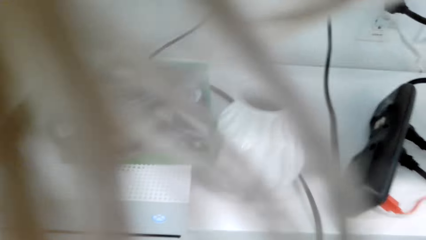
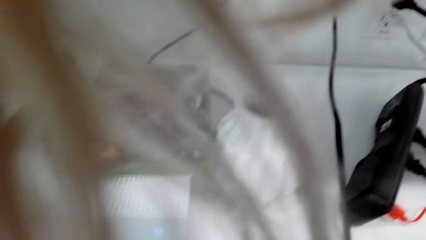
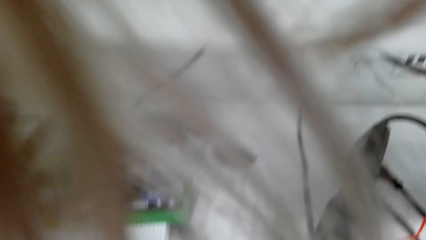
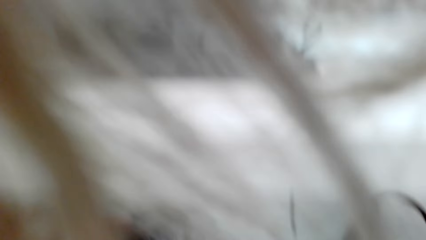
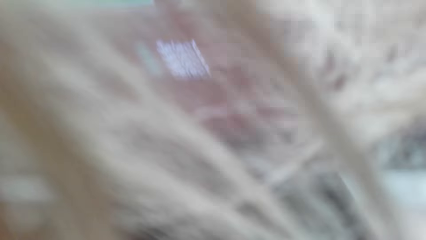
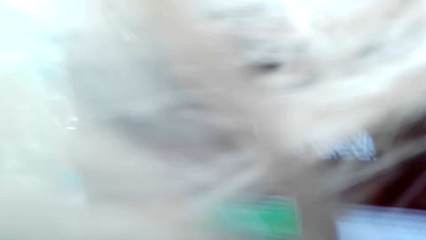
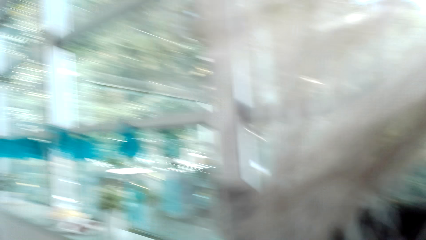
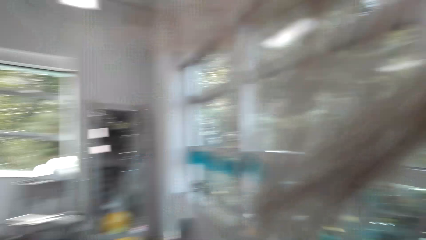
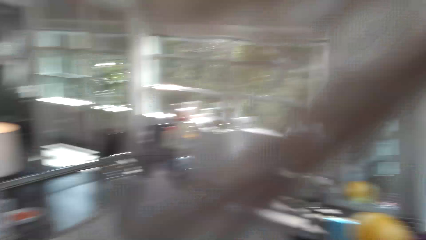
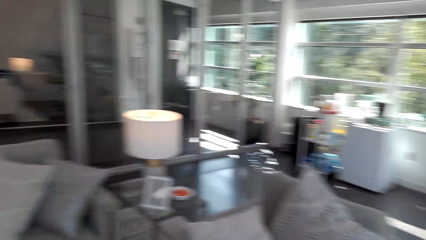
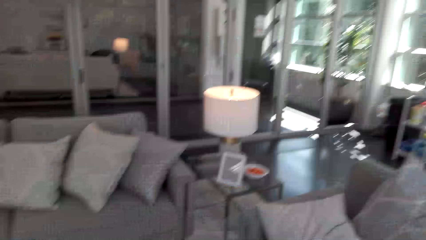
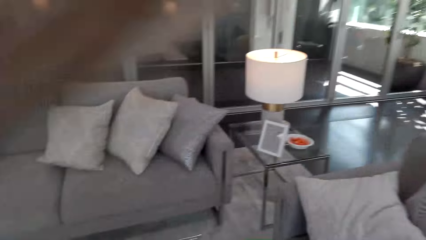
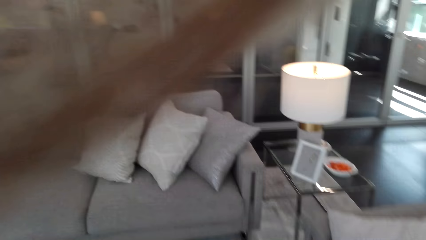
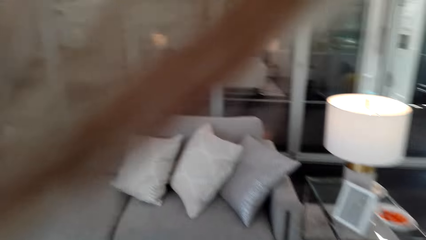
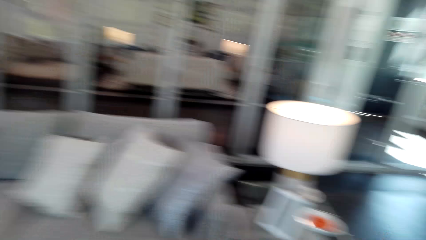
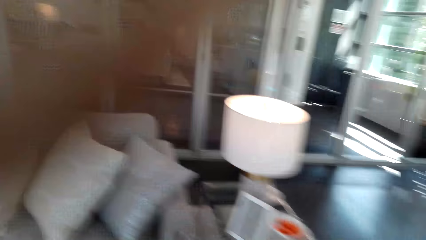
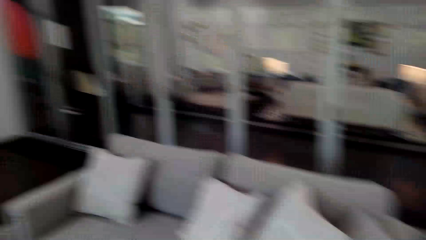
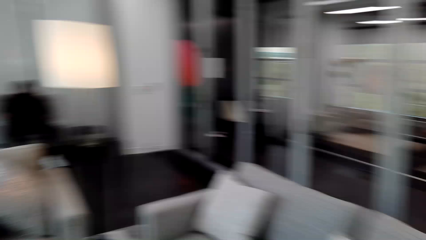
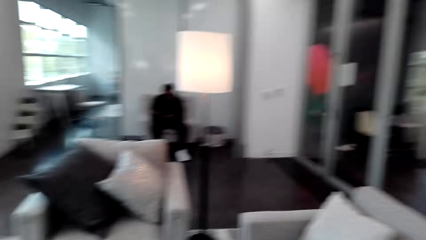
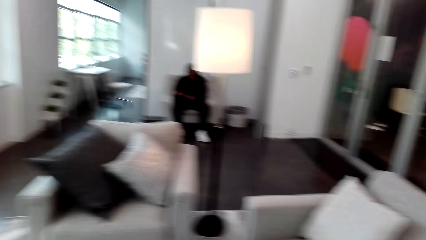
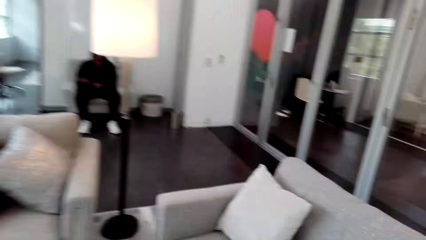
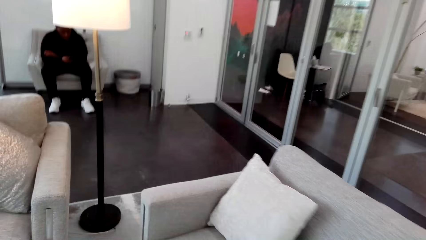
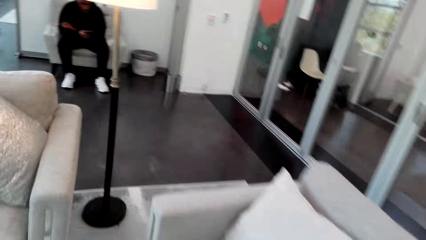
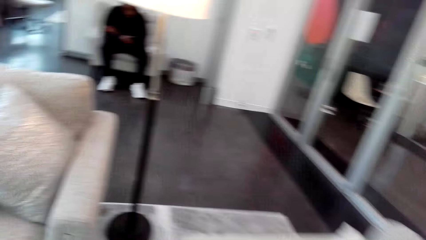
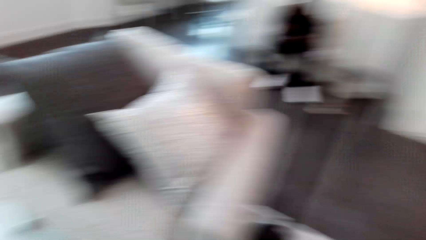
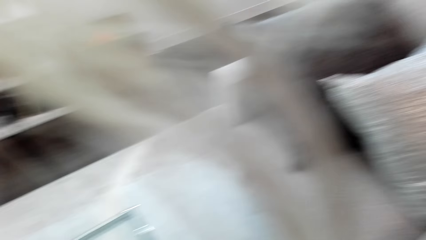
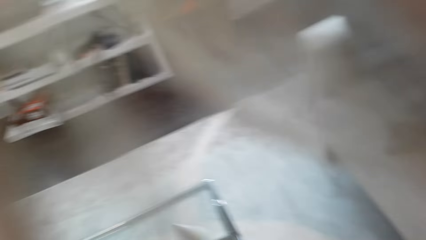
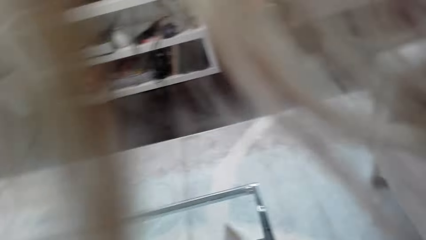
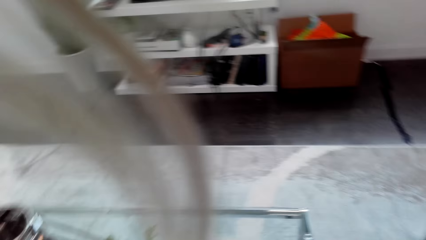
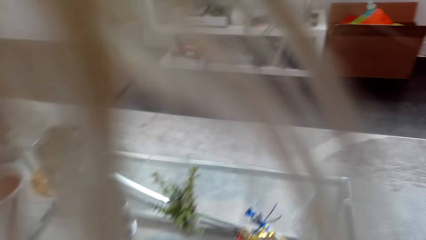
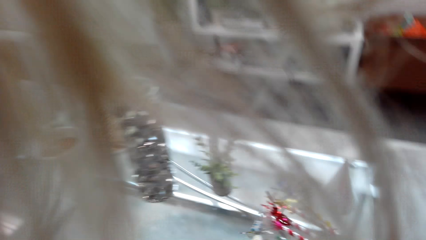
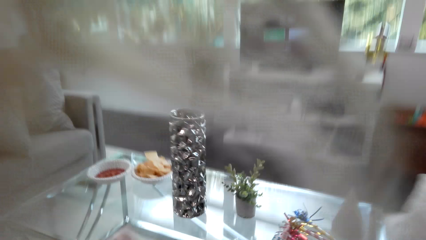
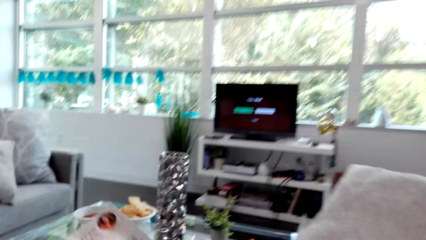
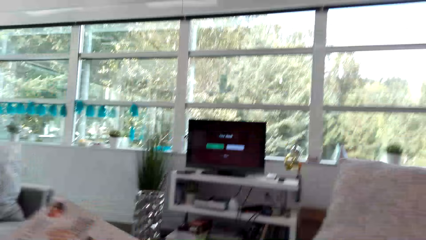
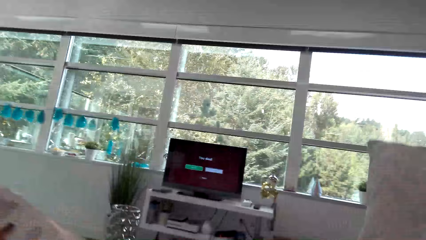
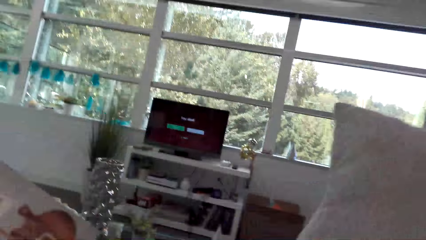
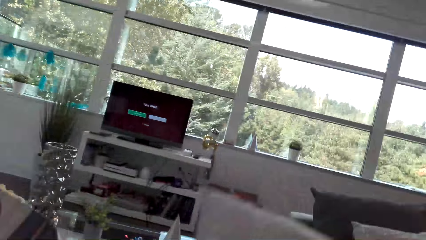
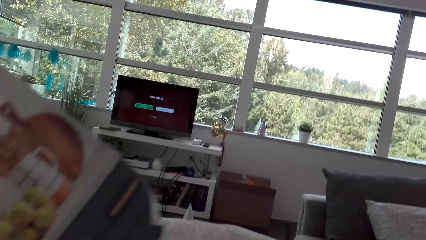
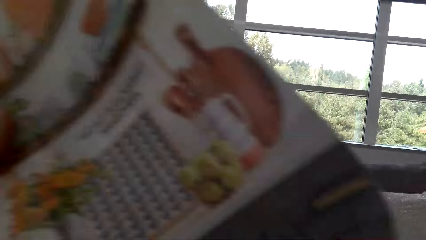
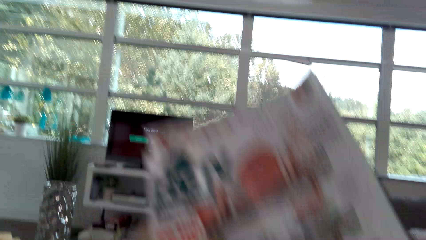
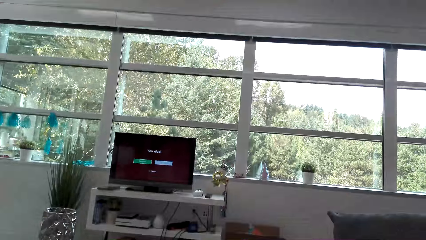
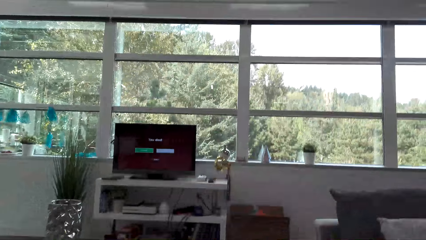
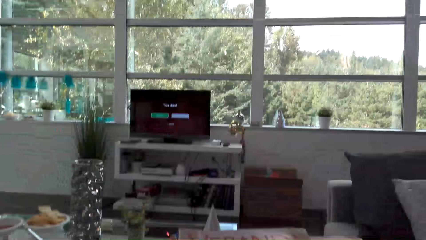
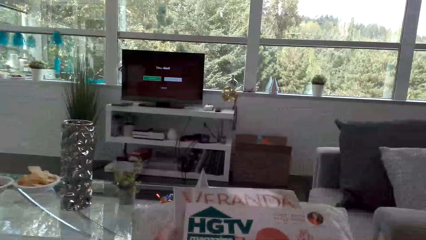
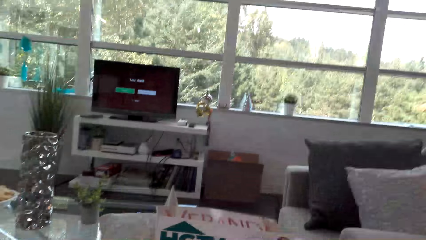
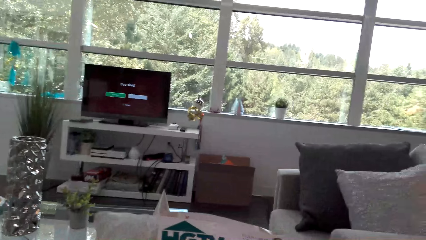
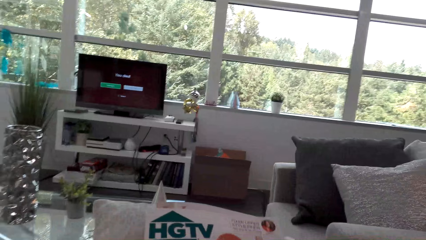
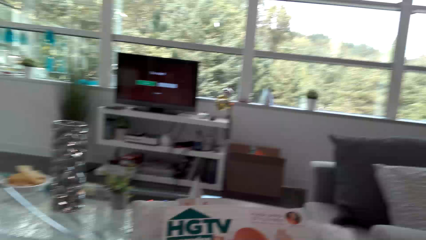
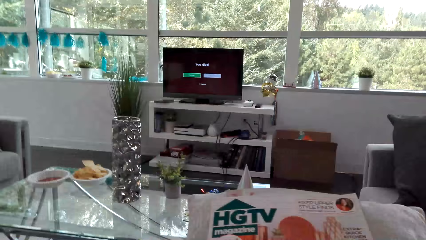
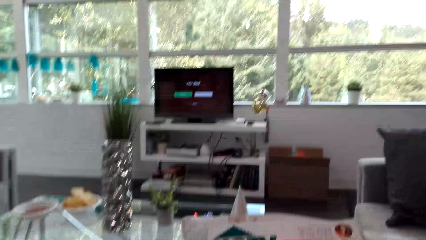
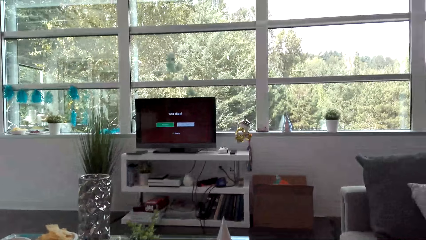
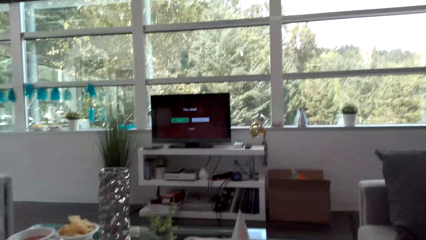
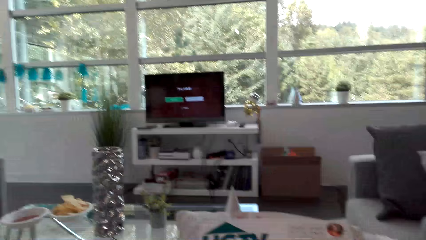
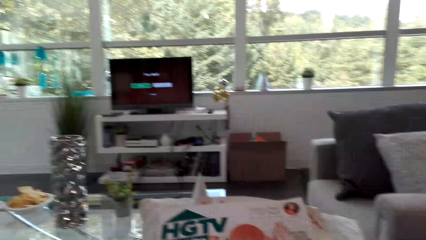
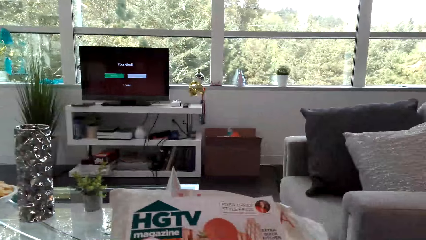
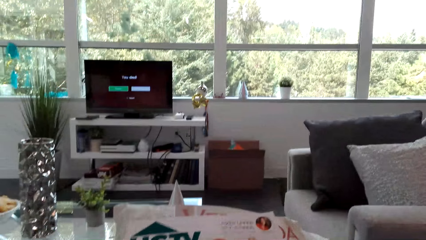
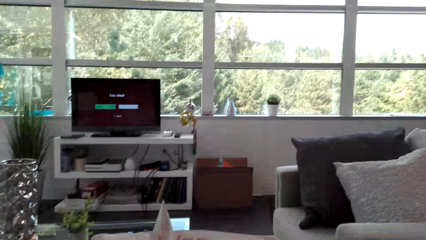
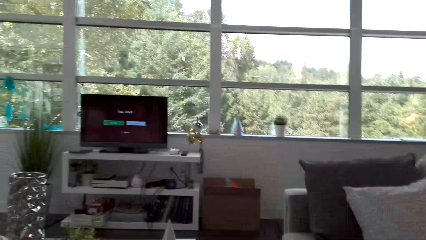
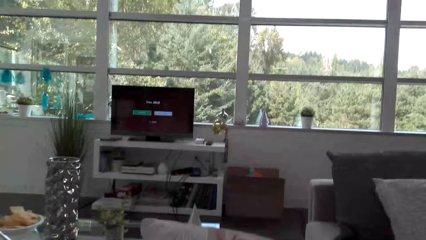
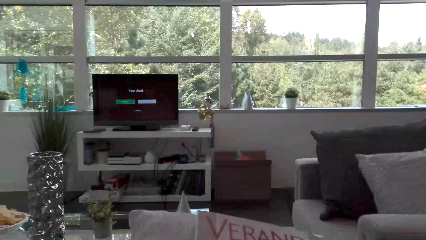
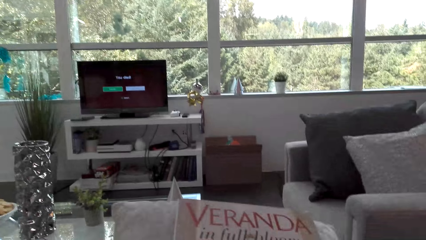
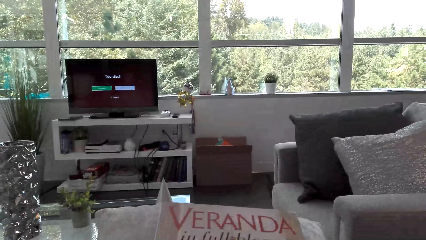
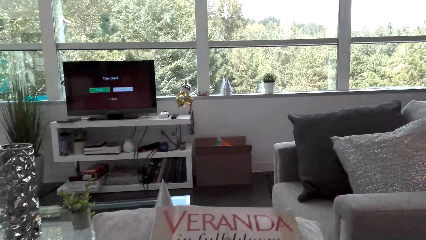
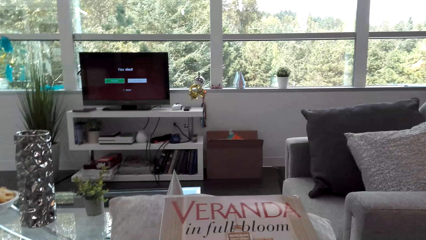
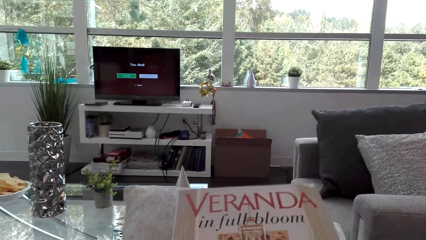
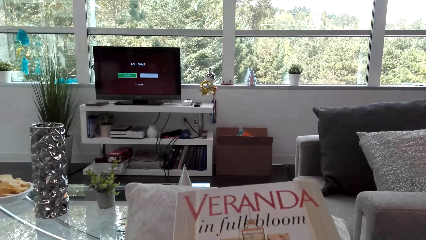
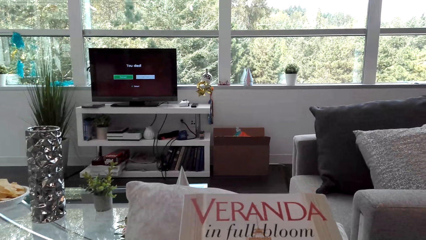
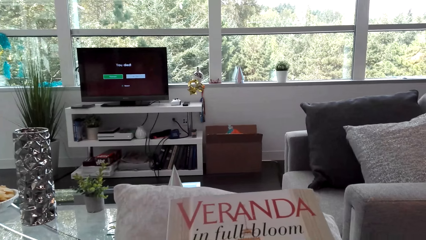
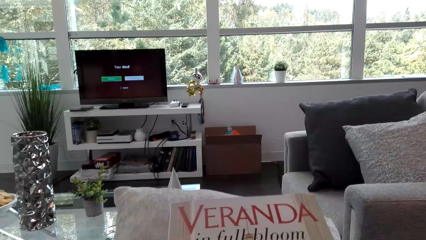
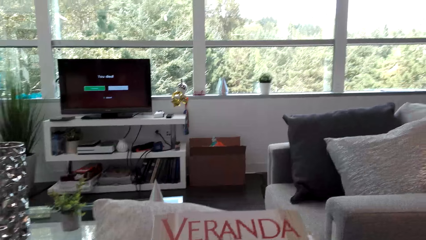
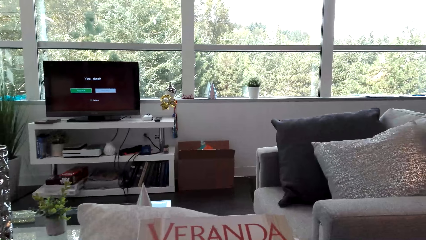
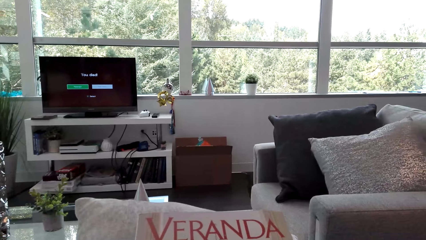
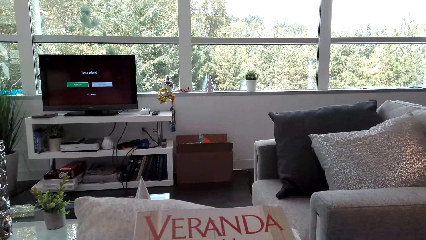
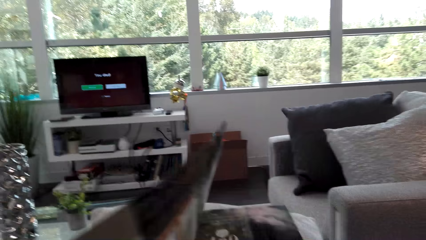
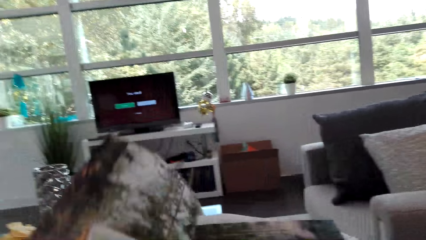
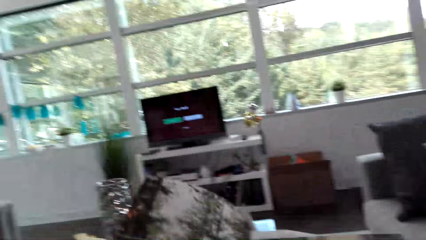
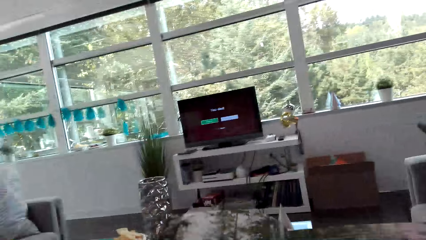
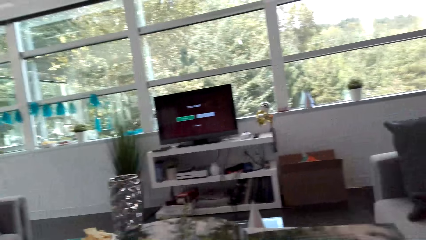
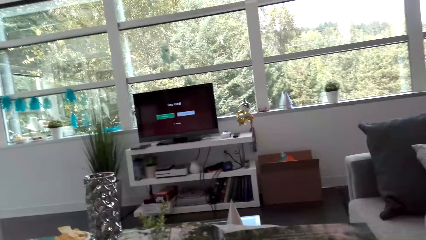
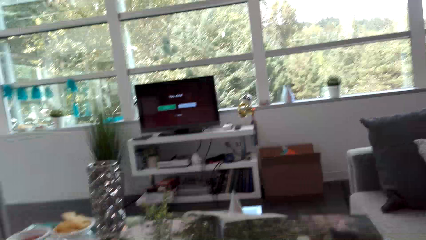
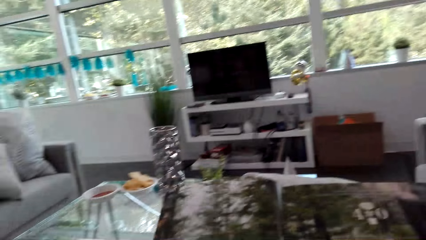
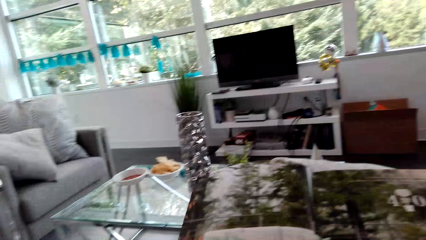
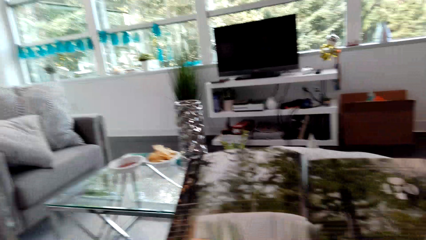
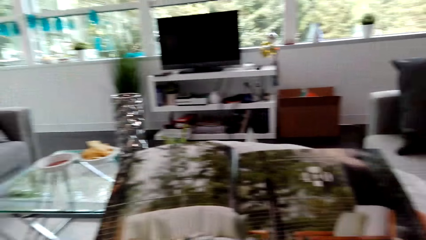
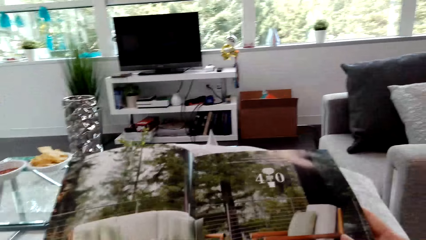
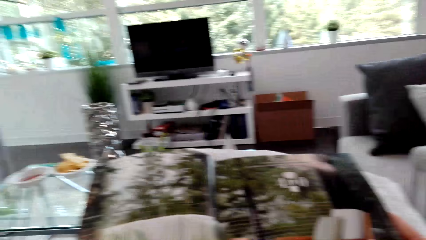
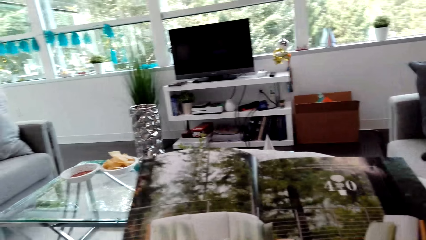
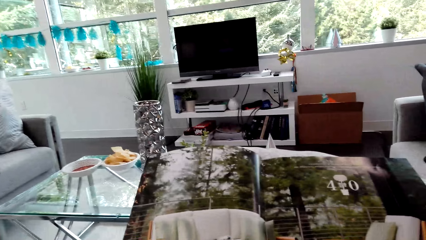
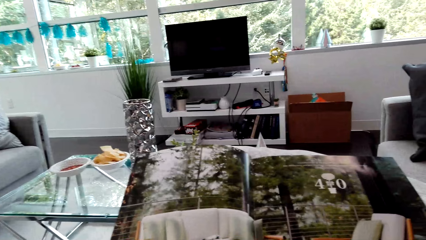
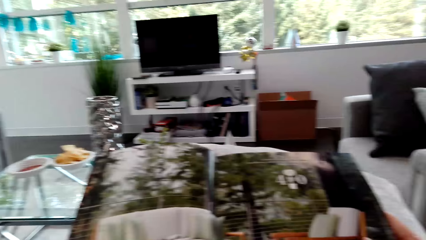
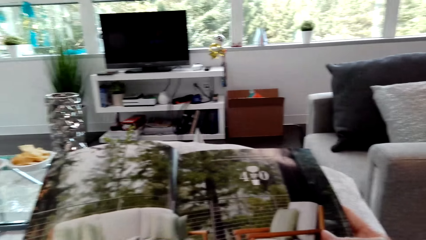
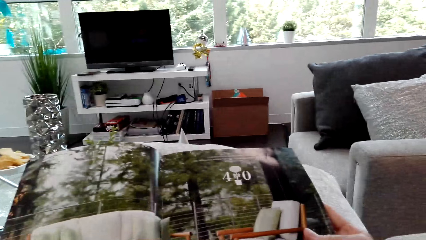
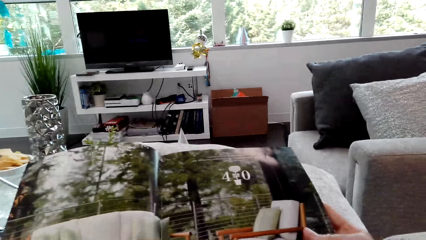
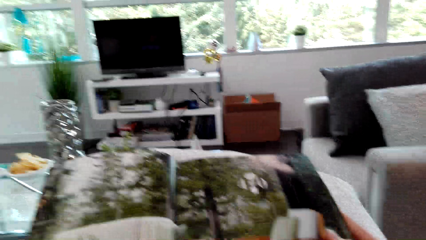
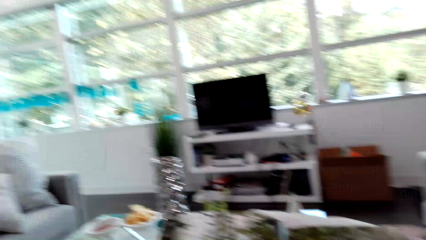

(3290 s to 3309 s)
The camera wearer puts books in the shelf. She looks around, walks around. A man sits on the chair. The camera wearer looks around the house. She sits on a couch, moves a cushion. She holds a magazine with her left hand. She moves a book around. She looks around. She reads the book. She turns a book page. She reads the book.
